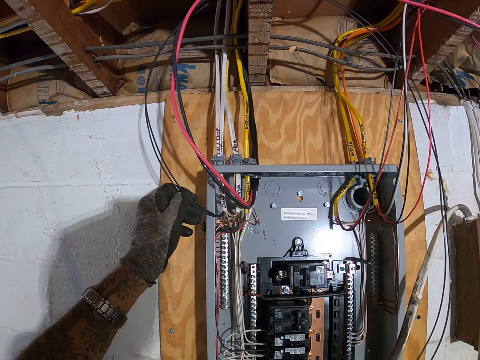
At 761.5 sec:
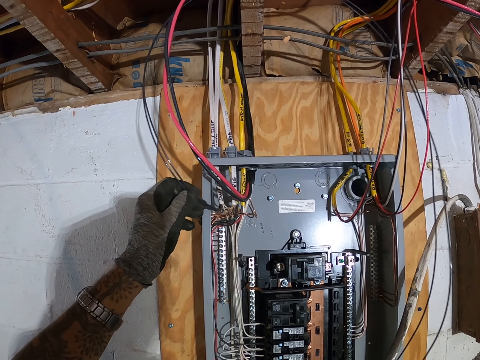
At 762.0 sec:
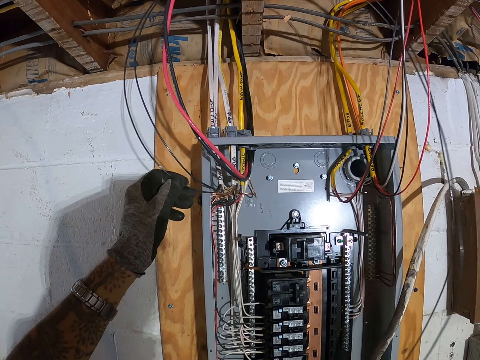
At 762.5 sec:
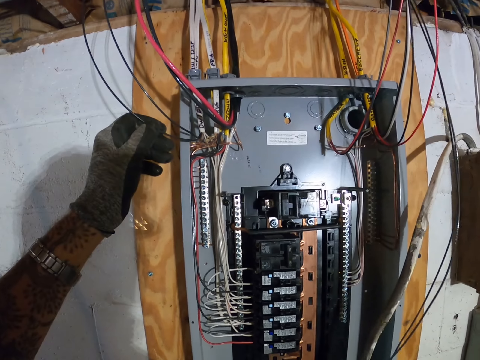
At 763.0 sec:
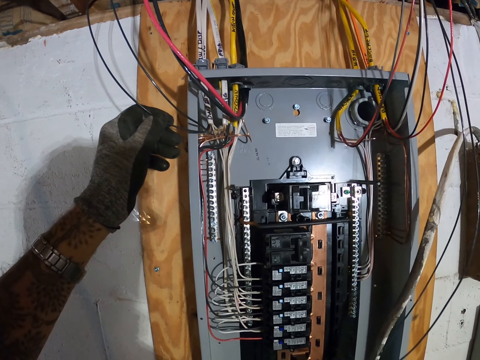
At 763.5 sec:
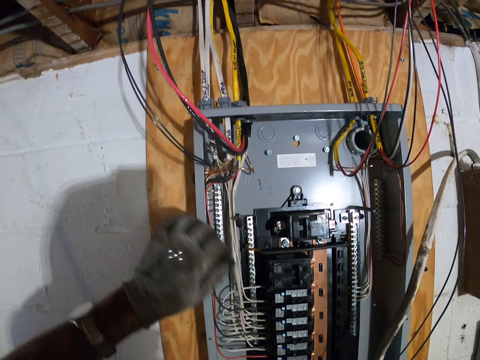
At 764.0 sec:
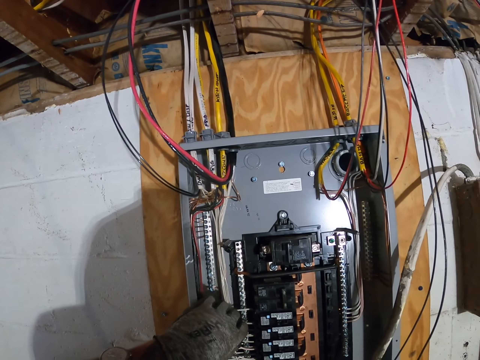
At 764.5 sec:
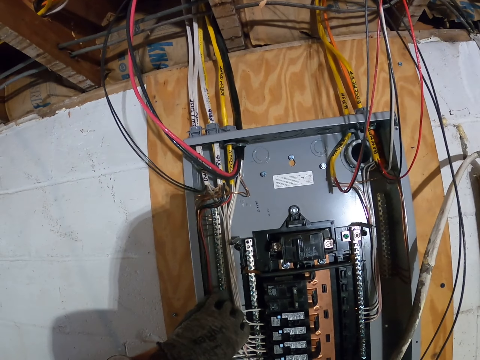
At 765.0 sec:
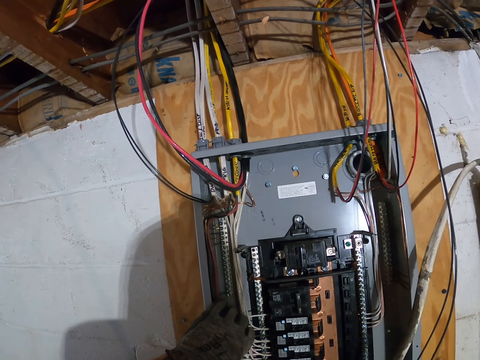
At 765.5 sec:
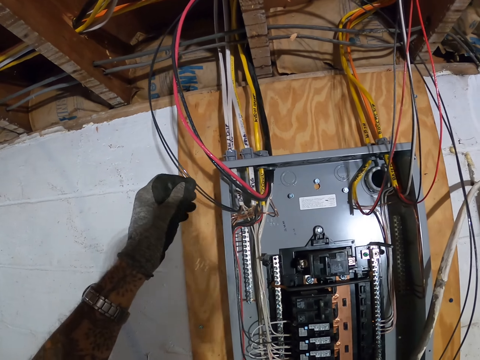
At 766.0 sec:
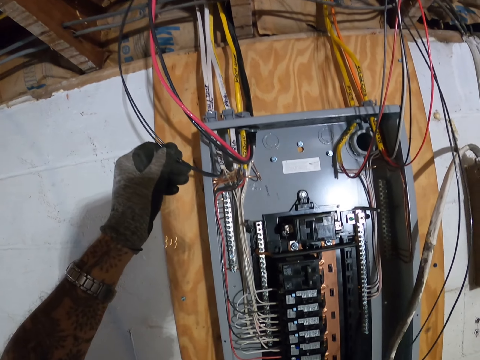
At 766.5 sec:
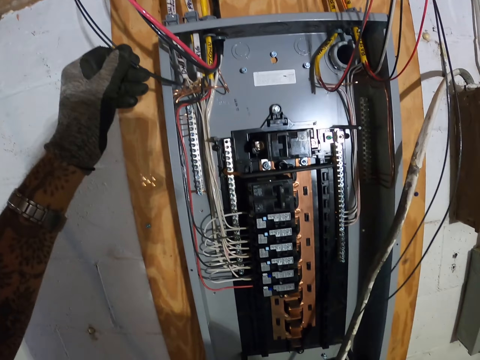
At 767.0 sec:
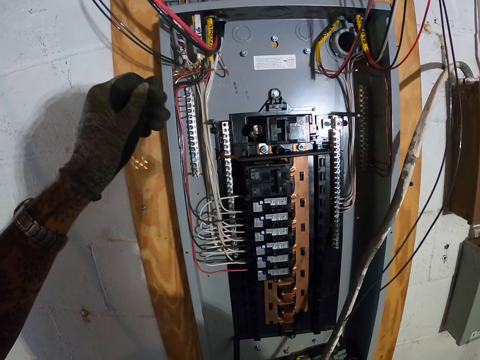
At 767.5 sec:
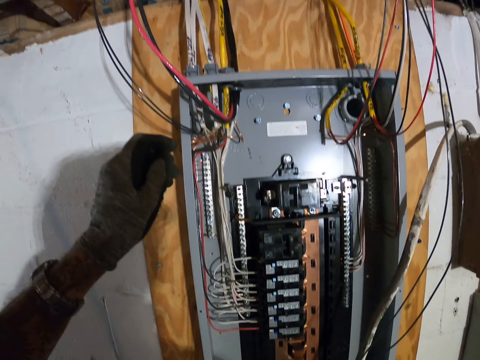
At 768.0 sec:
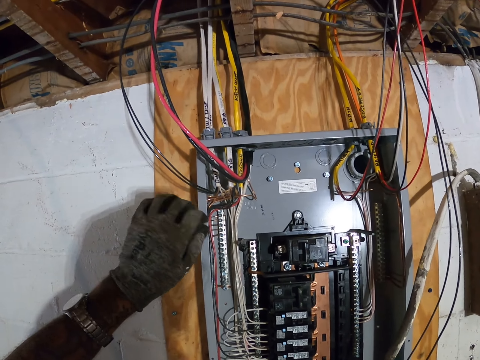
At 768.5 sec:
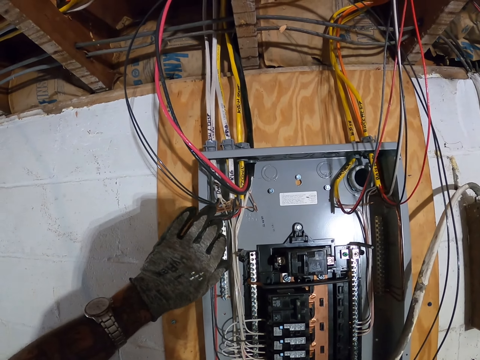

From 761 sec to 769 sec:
The camera wearer holds the cables.

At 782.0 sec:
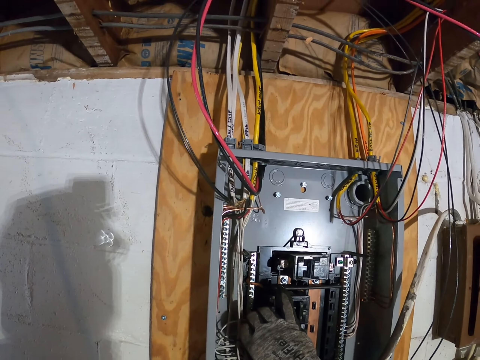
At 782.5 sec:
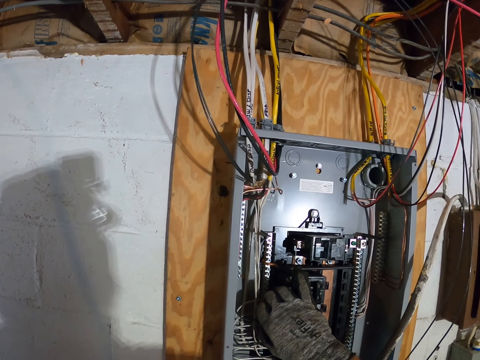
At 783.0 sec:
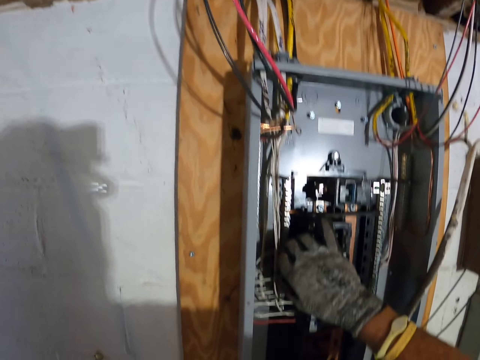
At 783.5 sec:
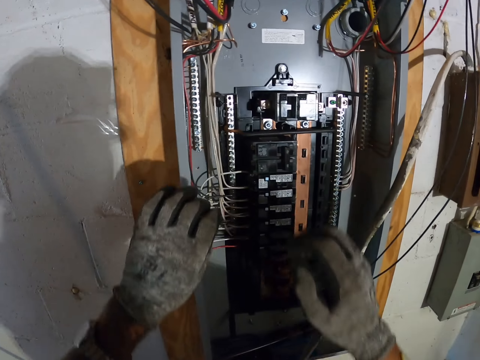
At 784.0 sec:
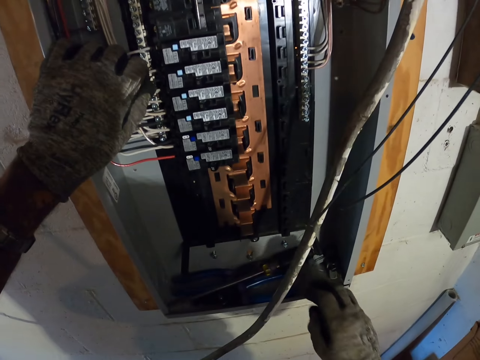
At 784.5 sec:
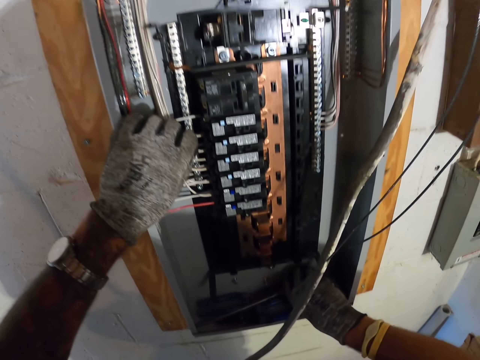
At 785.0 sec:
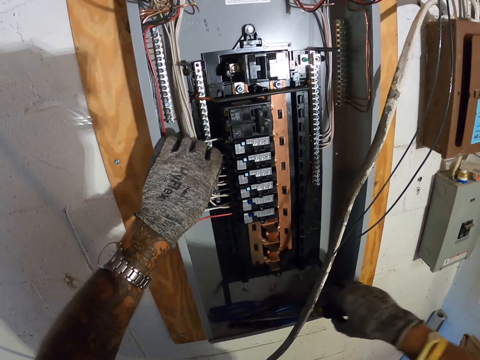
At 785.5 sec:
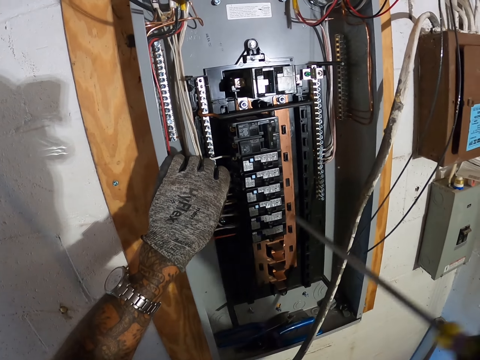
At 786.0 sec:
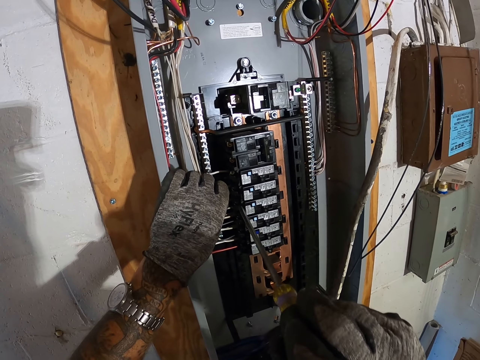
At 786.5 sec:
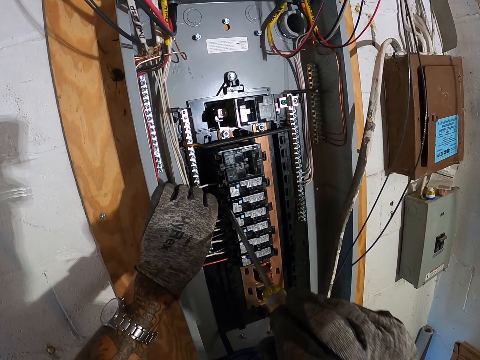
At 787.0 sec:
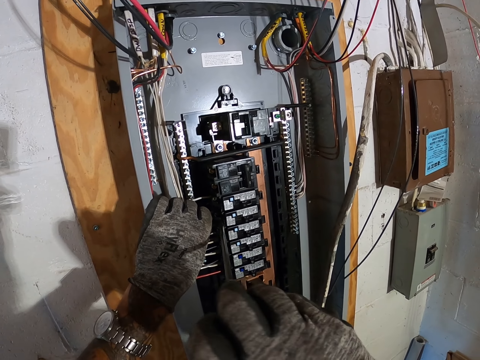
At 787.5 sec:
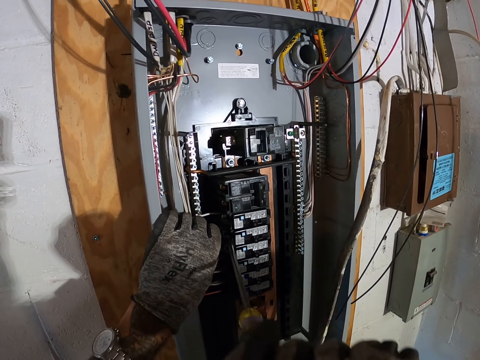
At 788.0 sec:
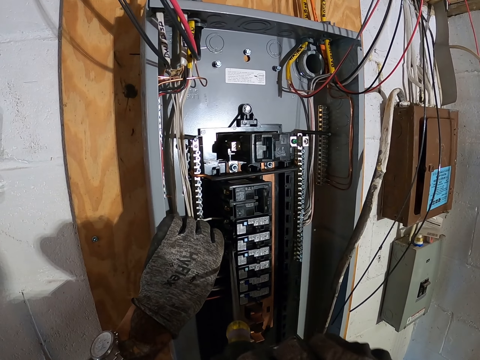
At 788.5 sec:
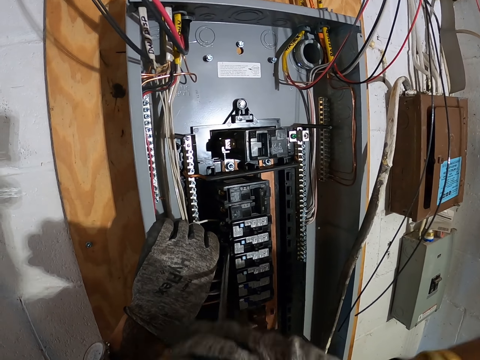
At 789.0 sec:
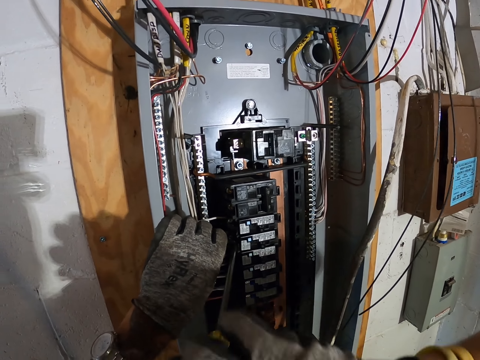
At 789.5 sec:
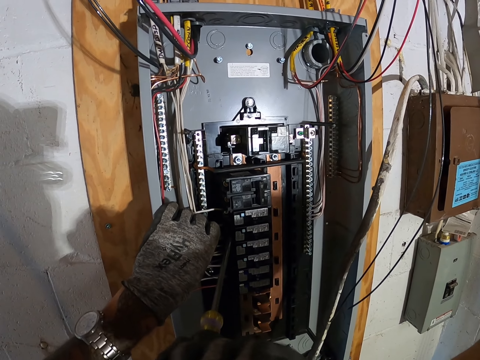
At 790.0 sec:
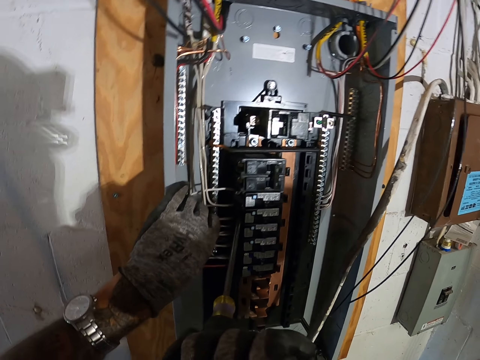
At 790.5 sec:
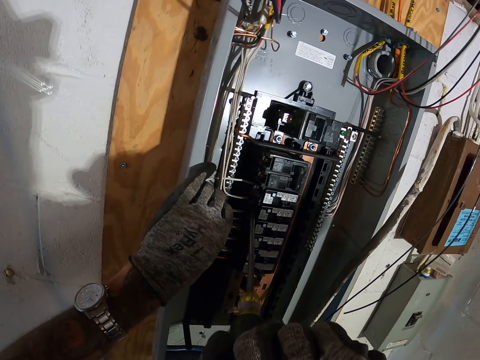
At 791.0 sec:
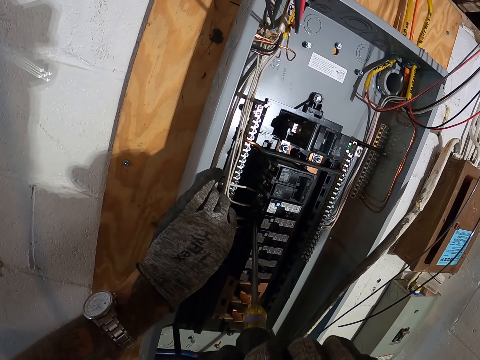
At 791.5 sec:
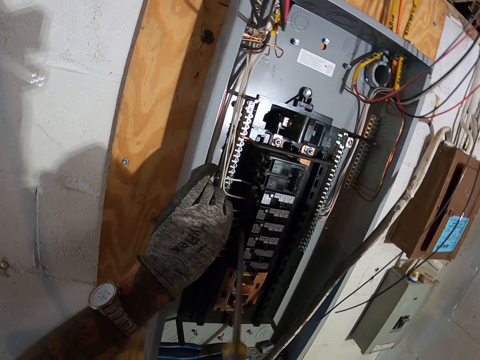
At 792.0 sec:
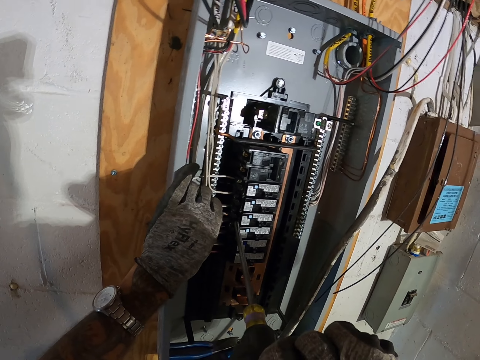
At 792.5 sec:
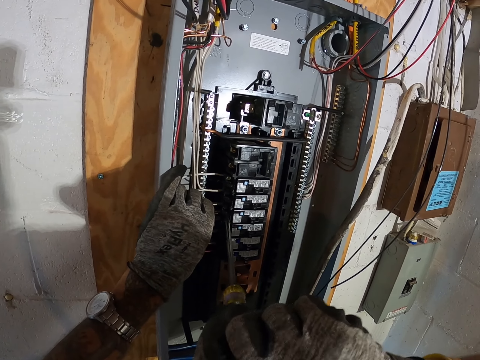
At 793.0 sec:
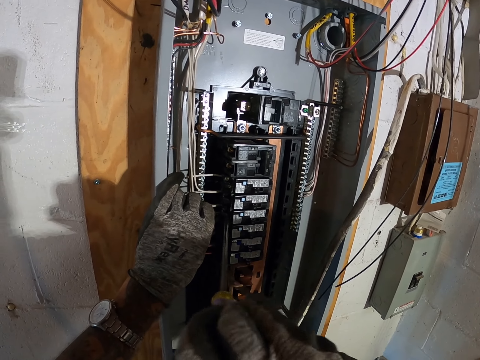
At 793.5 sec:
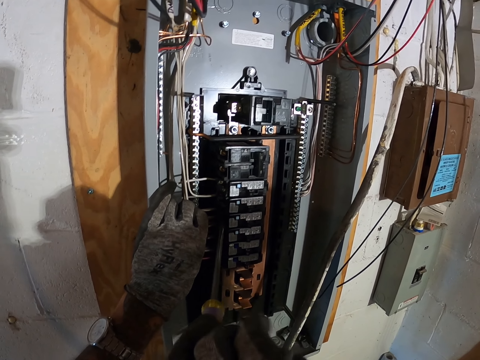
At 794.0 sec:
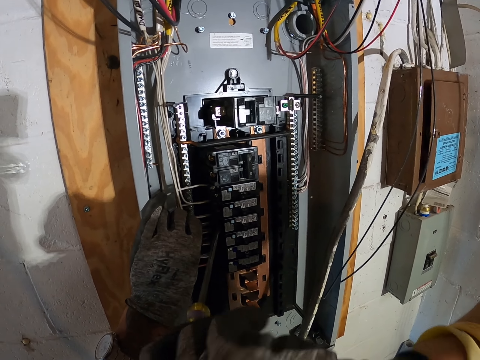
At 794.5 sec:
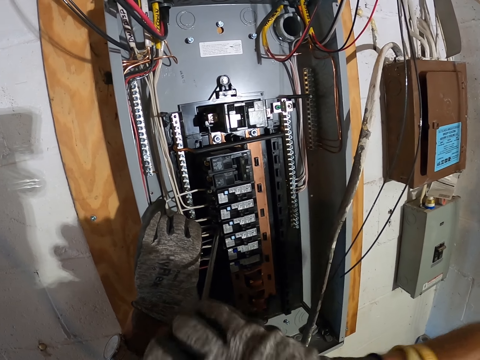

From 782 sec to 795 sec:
The camera wearer takes the screwdriver. They fix the box panel with the screwdriver. They tighten the screws.

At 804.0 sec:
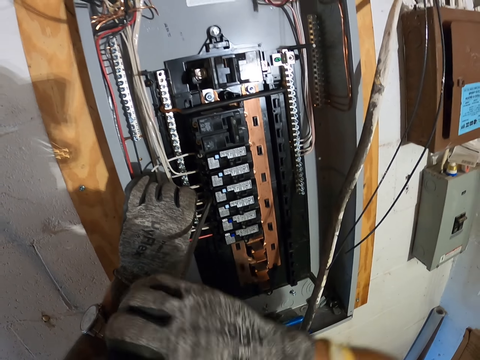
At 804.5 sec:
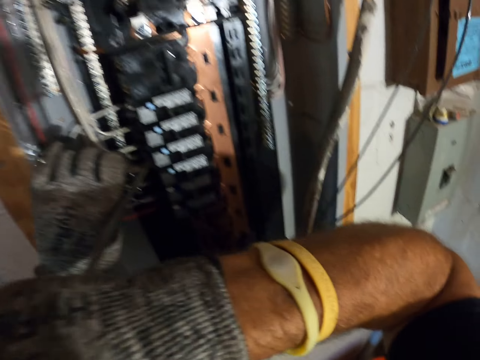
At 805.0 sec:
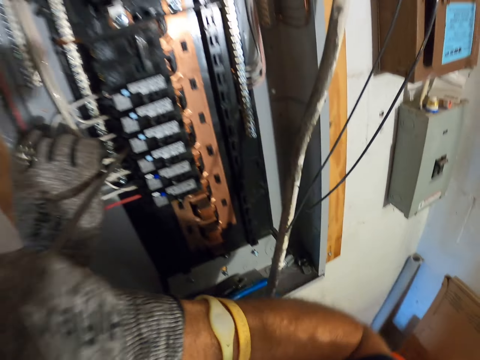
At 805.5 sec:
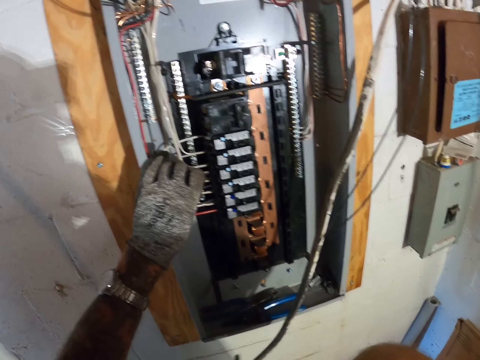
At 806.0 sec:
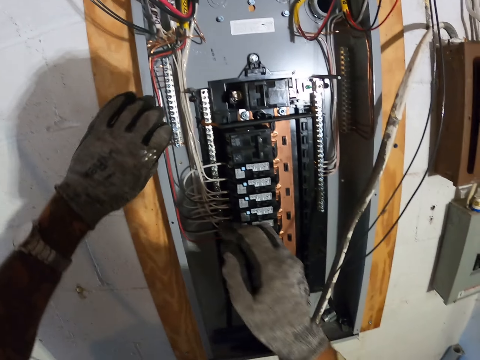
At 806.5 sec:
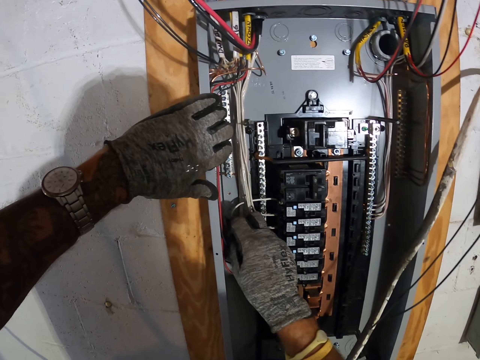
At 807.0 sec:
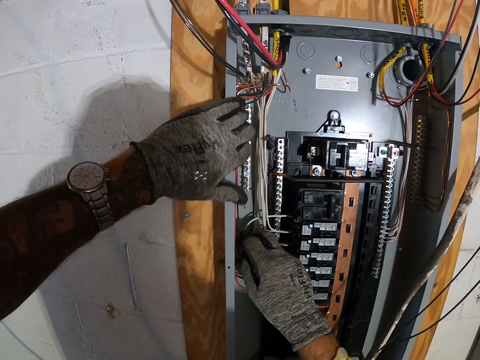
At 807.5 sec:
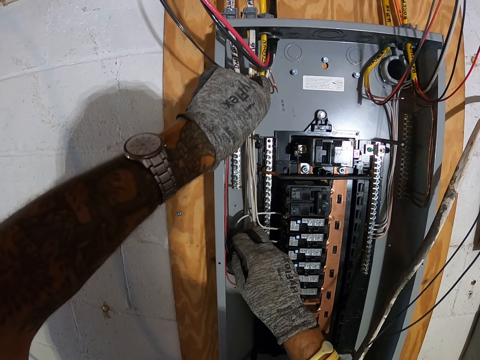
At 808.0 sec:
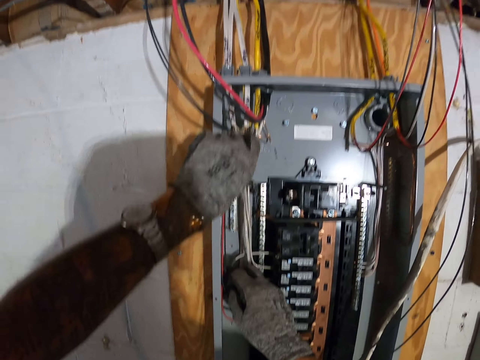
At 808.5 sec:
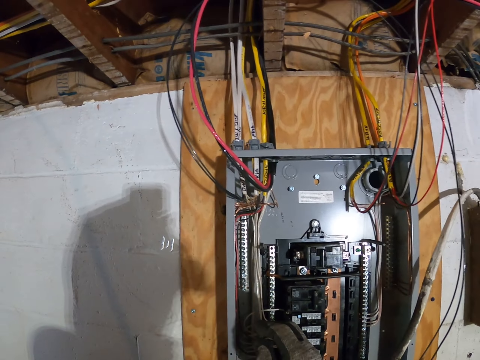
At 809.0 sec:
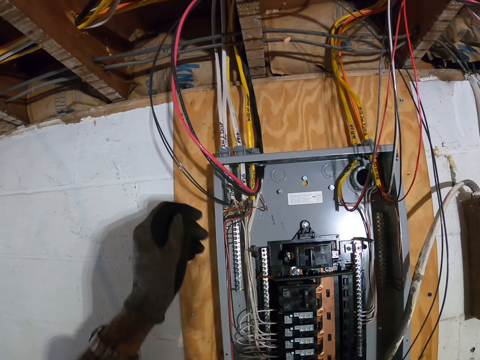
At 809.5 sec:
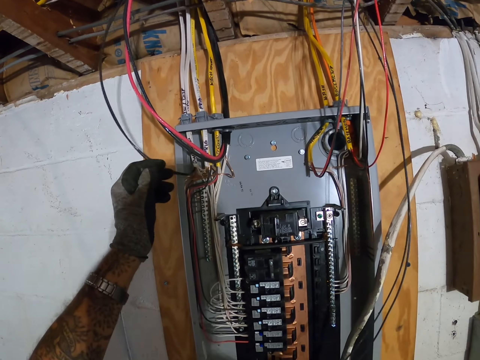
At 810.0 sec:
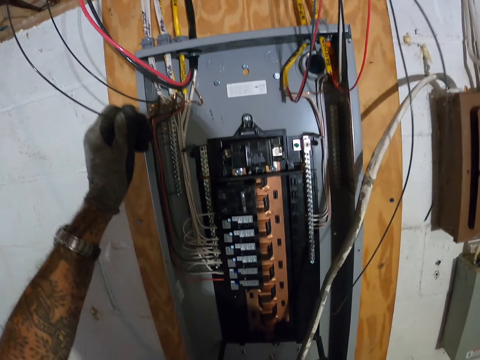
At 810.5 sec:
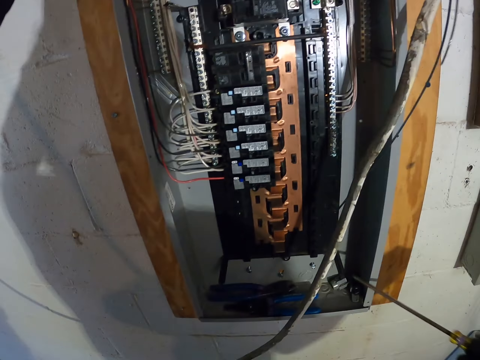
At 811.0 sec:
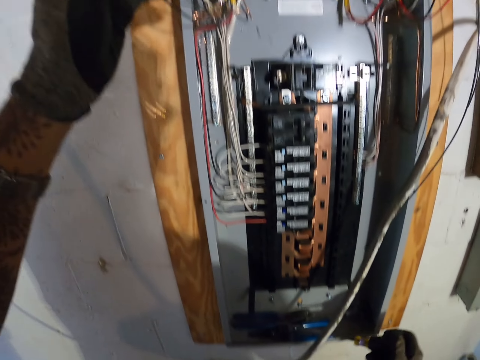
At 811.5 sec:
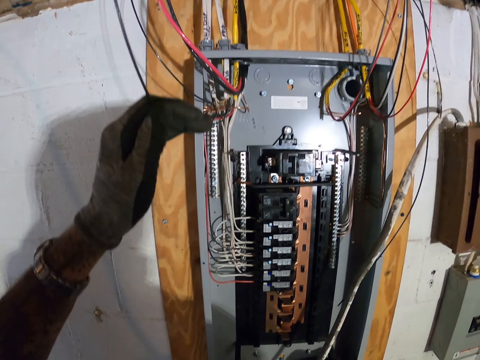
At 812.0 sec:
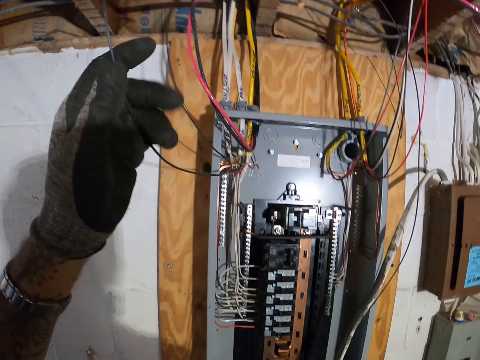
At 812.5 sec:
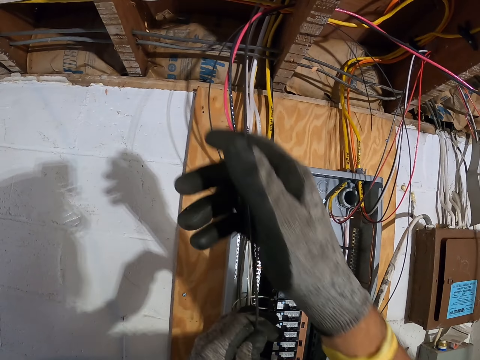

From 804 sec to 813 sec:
The camera wearer fixes wires in the box panel.
